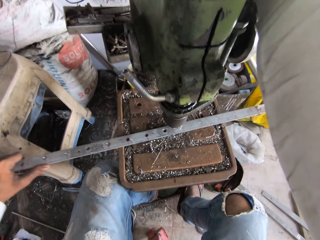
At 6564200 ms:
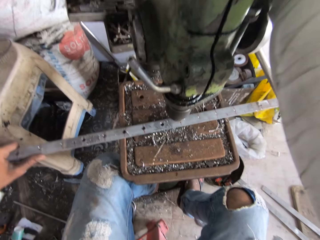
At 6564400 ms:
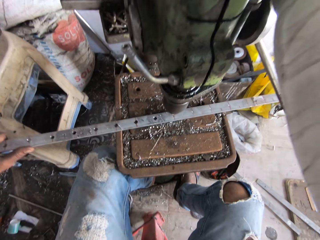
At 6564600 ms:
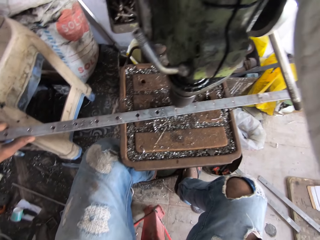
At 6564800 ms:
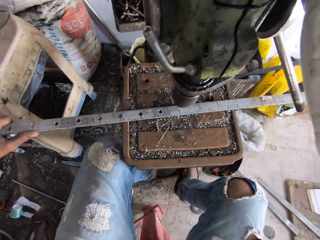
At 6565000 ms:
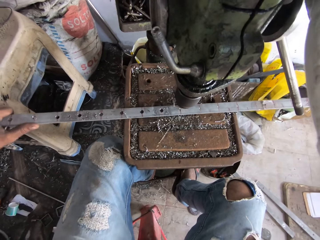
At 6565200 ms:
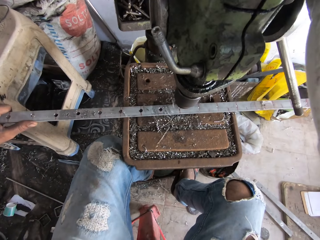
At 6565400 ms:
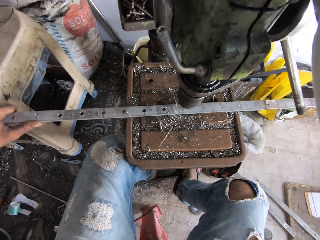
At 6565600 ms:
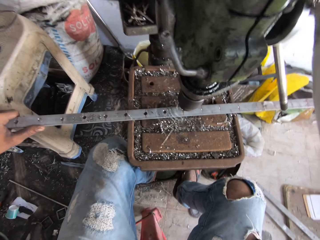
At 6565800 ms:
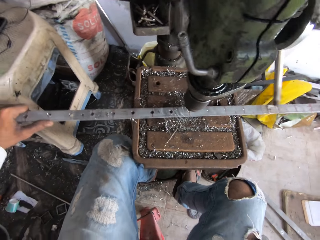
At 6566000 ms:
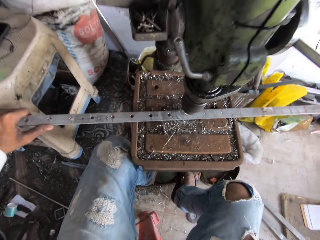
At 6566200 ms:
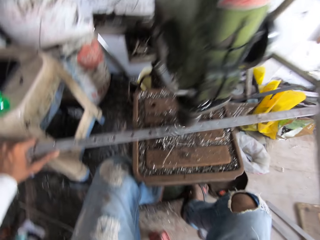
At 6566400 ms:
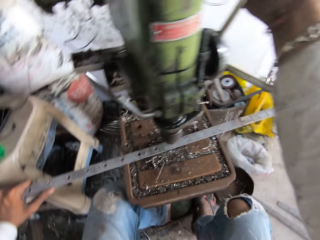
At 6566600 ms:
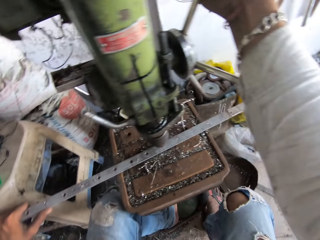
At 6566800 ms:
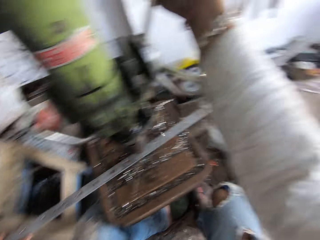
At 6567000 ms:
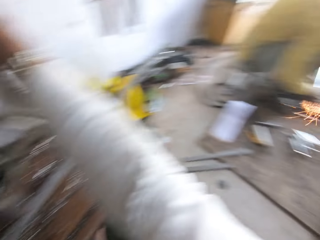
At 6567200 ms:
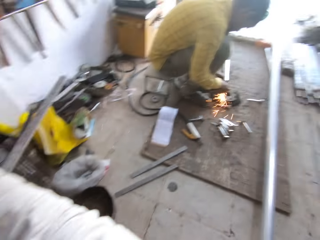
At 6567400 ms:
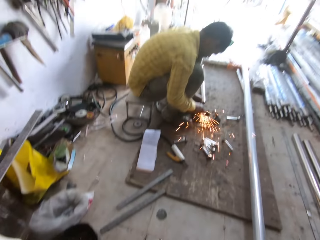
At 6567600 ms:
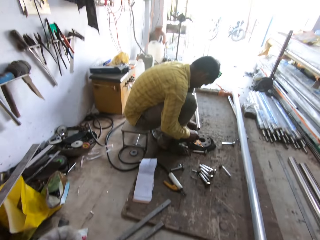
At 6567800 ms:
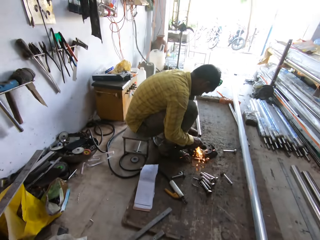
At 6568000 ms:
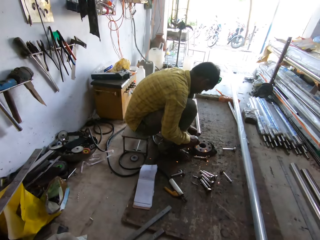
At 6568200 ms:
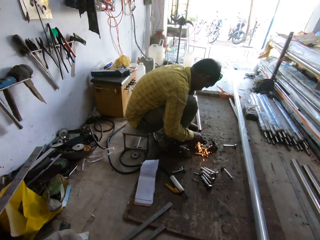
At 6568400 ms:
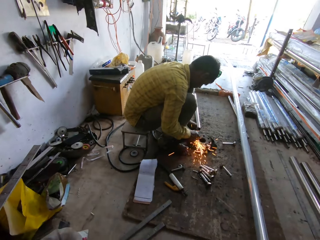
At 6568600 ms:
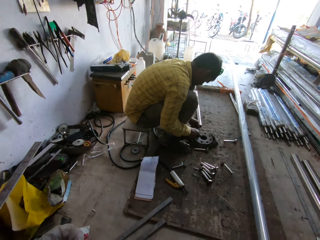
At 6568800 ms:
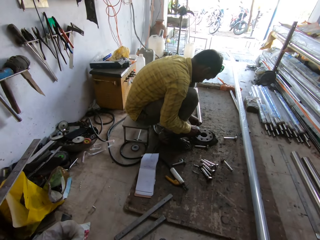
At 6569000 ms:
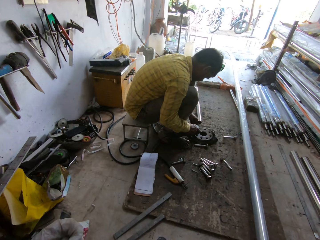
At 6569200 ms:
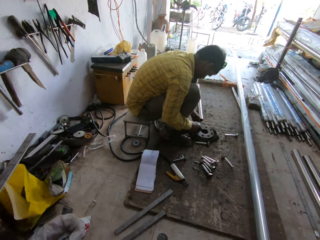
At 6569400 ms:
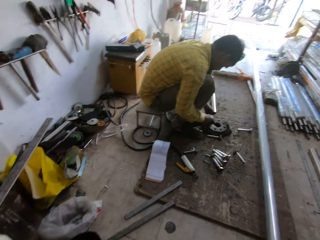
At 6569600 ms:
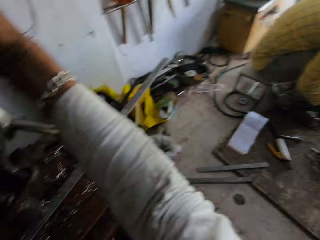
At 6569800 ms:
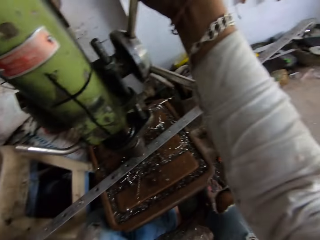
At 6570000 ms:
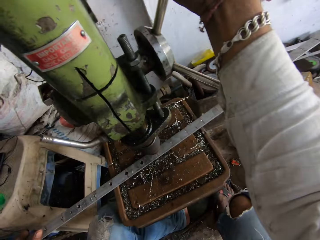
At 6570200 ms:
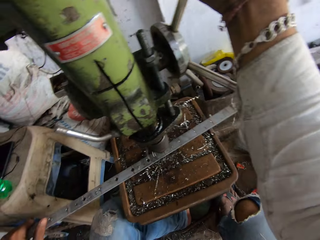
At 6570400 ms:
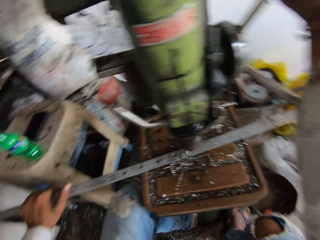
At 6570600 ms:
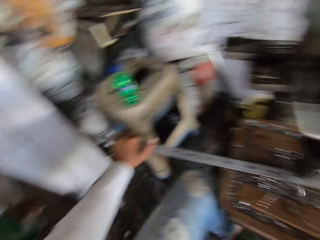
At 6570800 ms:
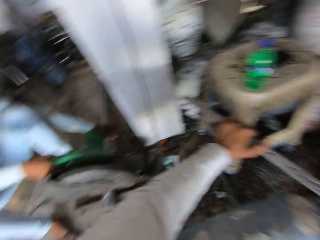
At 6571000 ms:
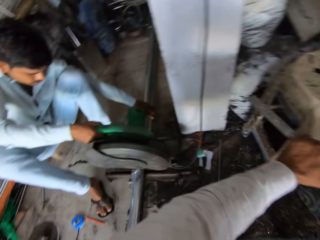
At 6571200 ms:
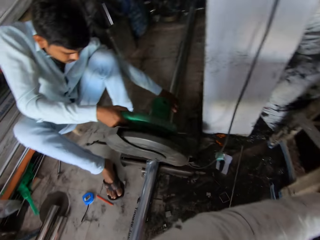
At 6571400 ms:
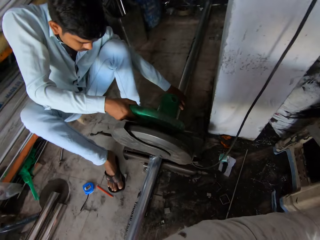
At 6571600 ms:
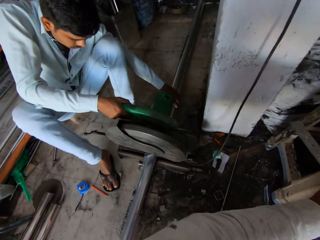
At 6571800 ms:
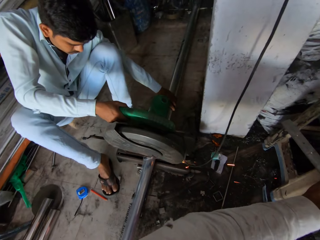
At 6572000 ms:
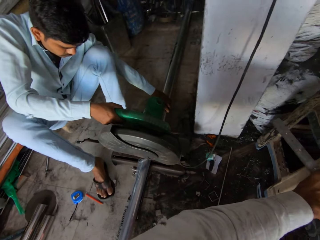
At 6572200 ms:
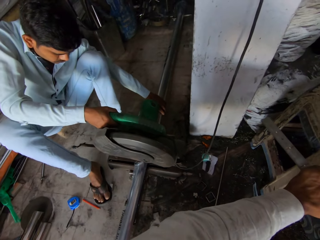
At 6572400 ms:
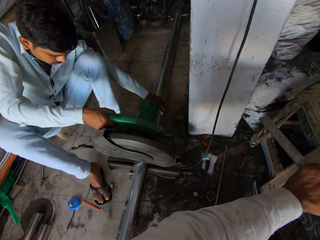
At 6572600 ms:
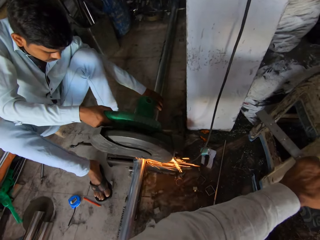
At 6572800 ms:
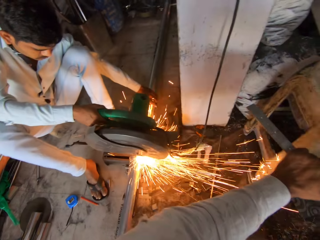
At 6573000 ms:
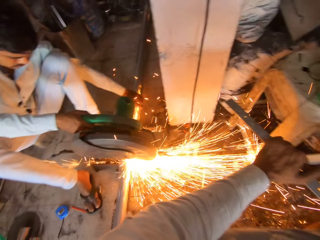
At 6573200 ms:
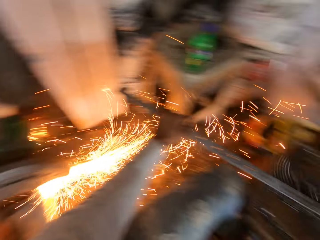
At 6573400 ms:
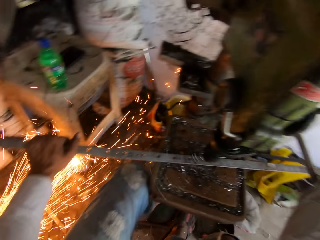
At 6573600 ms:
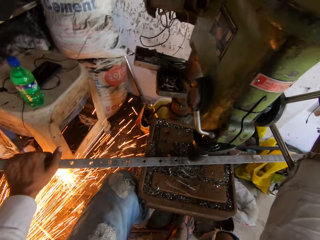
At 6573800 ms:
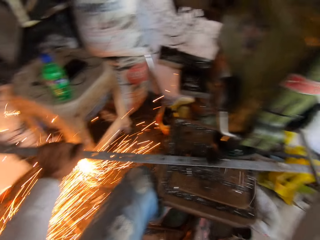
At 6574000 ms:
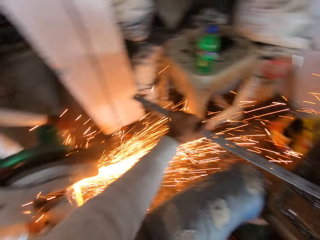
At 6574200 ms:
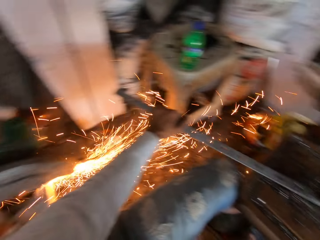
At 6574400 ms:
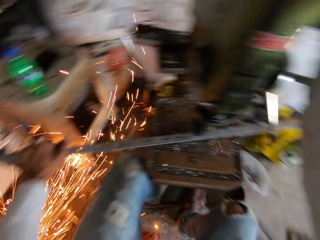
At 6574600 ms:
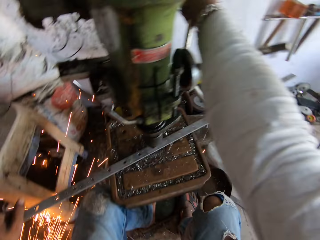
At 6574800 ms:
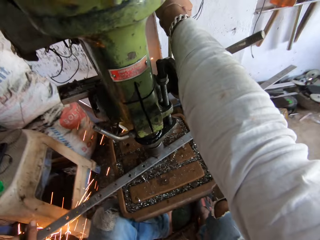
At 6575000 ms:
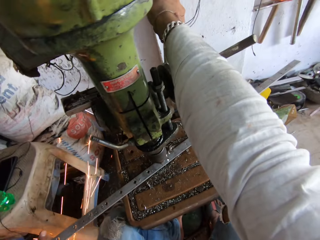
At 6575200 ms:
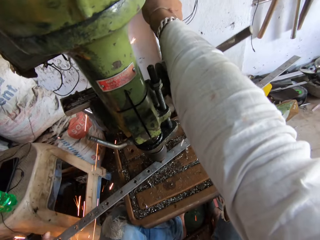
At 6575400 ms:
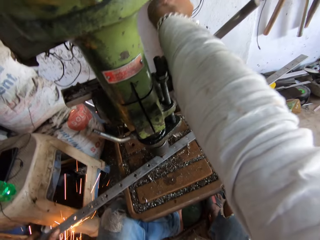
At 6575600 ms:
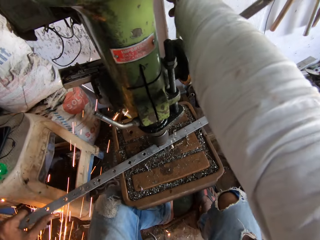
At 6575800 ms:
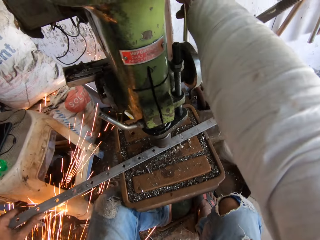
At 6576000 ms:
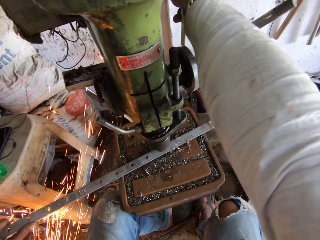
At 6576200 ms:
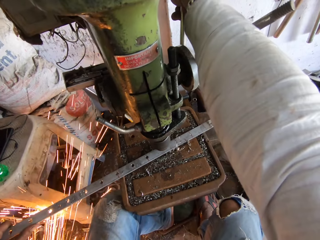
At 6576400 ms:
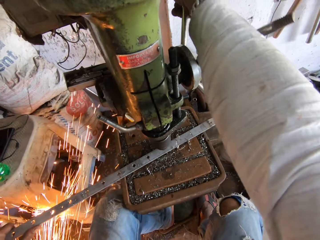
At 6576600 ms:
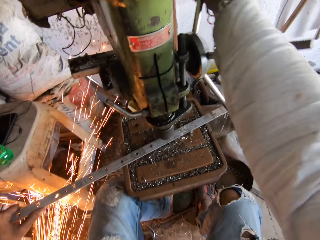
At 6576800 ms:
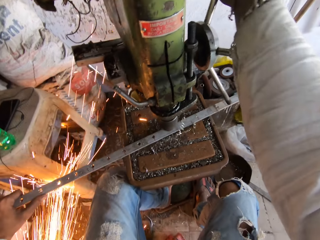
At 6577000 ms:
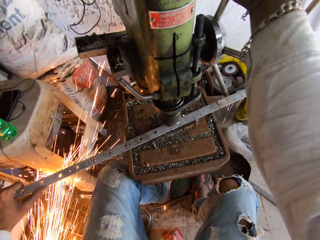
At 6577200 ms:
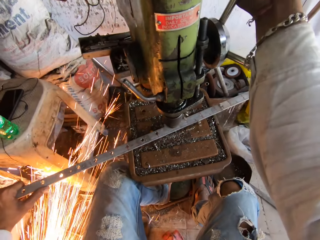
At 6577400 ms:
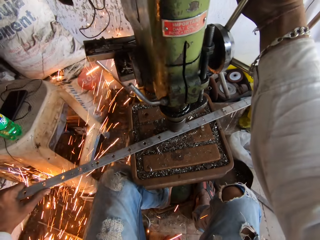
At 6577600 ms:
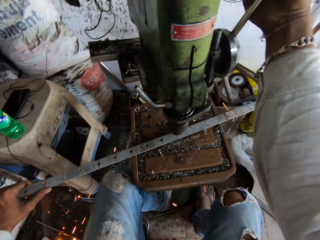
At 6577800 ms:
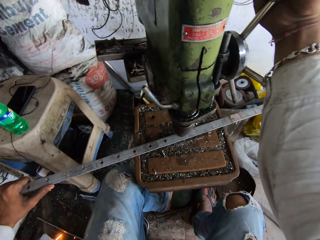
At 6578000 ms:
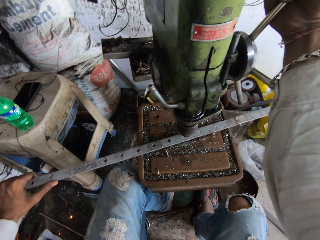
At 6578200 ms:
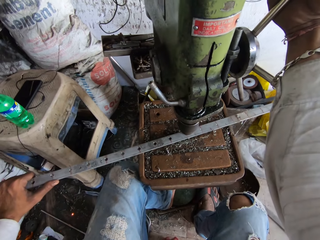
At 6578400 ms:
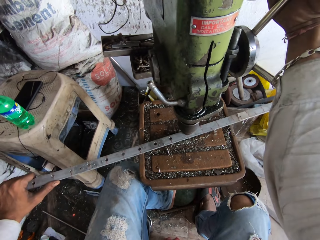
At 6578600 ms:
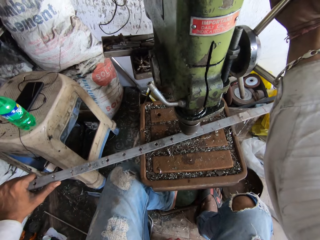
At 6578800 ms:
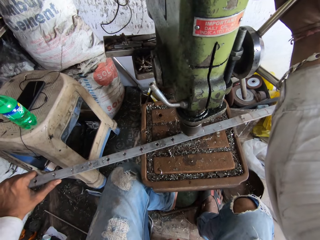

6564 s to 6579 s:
The camera wearer rotates the handle of the sheet metal punching machine, moves the metal sheet, adjusts the drilling machine, rotates the handle of the sheet metal punching machine, and drills a hole in the metal with the sheet metal punching machine. They look around. They look at a man. They drill a hole in the metal and adjust the drilling machine. They look around. They look at another man. They drill a hole in the metal and adjust the drilling machine. They rotate the handle of the sheet metal punching machine, move the metal sheet, and rotate the handle of the sheet metal punching machine.

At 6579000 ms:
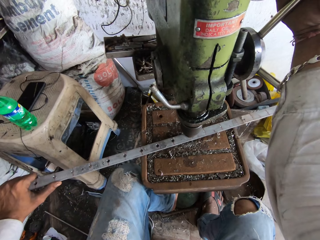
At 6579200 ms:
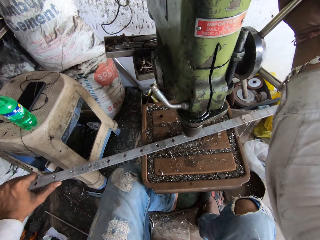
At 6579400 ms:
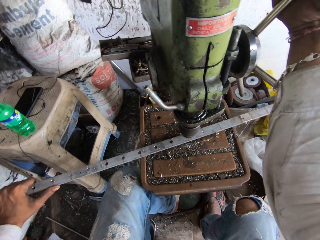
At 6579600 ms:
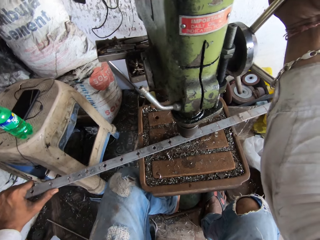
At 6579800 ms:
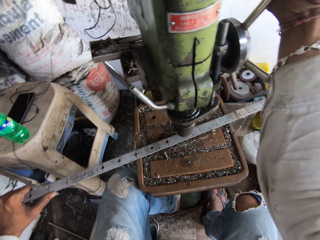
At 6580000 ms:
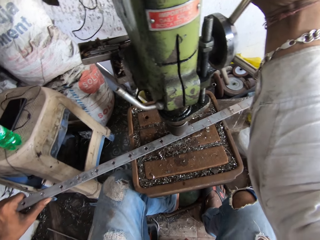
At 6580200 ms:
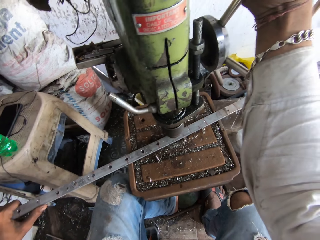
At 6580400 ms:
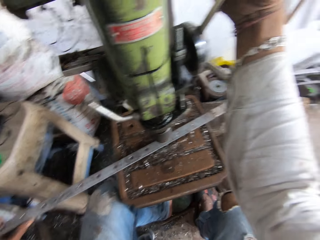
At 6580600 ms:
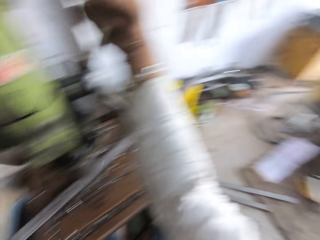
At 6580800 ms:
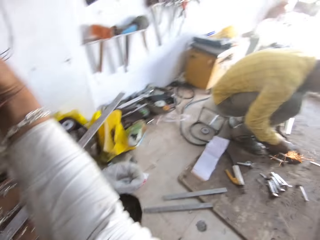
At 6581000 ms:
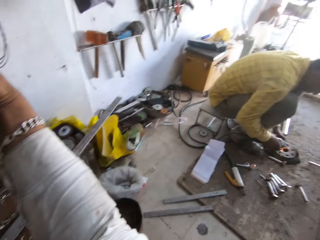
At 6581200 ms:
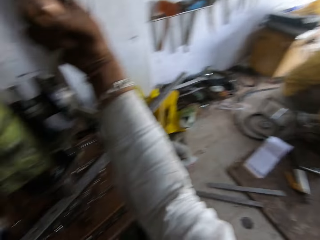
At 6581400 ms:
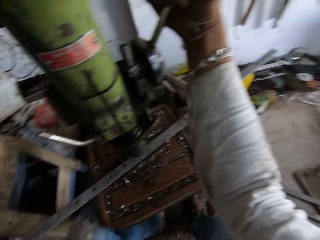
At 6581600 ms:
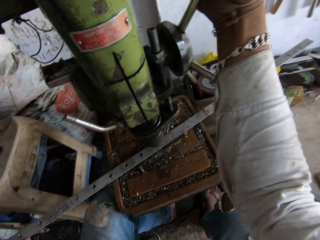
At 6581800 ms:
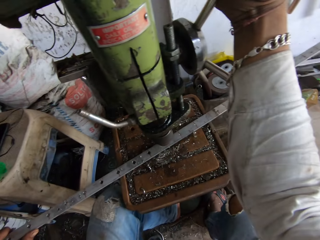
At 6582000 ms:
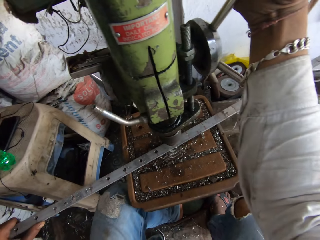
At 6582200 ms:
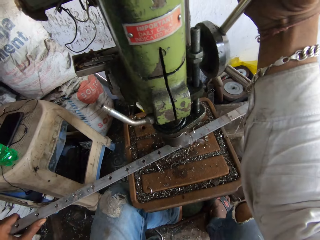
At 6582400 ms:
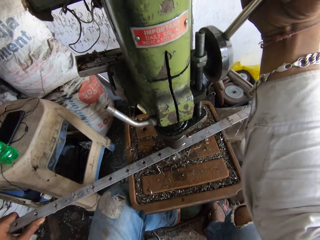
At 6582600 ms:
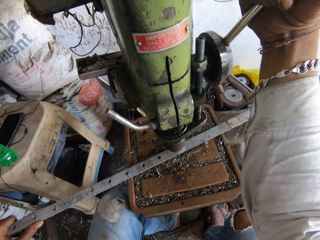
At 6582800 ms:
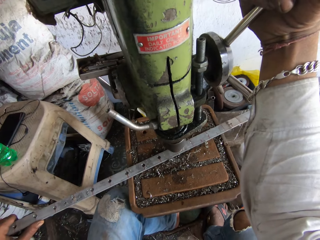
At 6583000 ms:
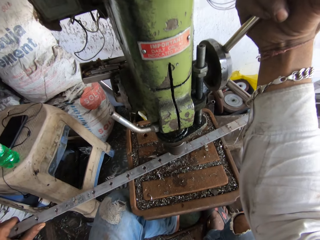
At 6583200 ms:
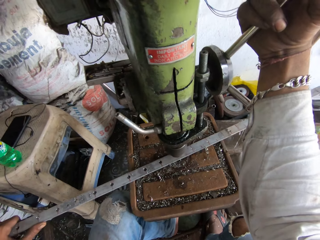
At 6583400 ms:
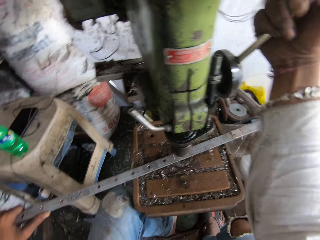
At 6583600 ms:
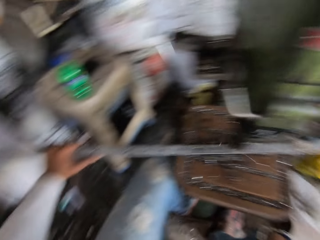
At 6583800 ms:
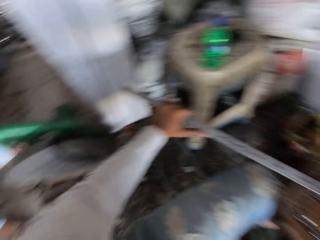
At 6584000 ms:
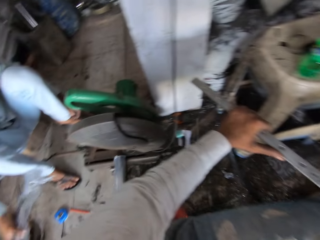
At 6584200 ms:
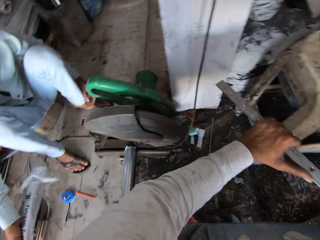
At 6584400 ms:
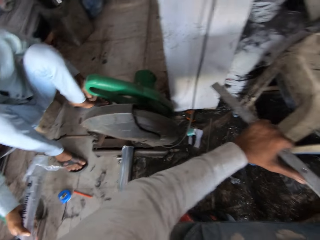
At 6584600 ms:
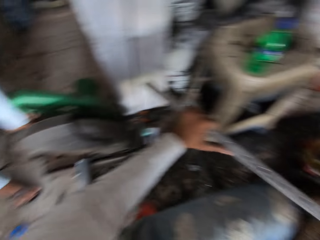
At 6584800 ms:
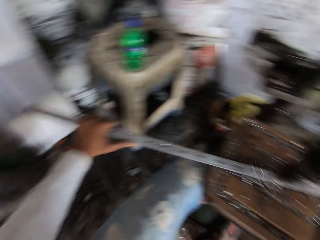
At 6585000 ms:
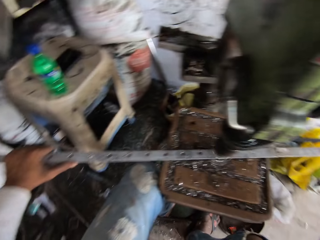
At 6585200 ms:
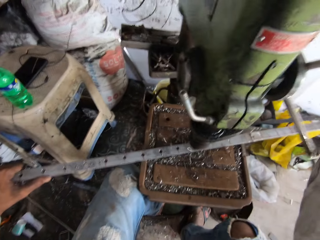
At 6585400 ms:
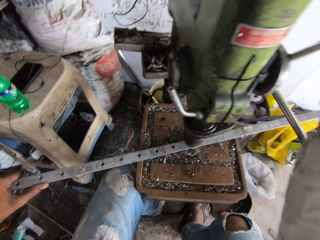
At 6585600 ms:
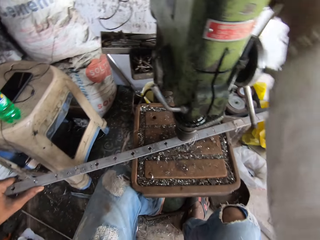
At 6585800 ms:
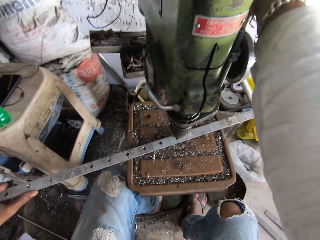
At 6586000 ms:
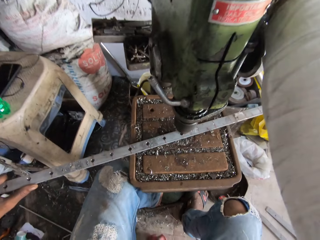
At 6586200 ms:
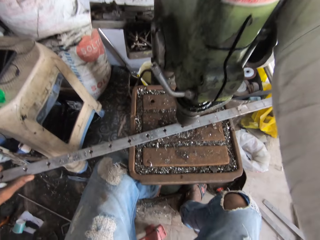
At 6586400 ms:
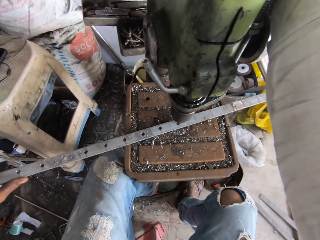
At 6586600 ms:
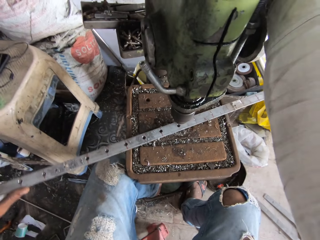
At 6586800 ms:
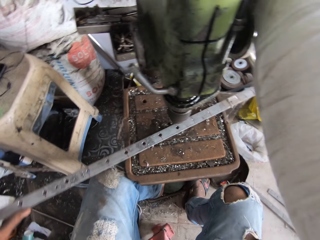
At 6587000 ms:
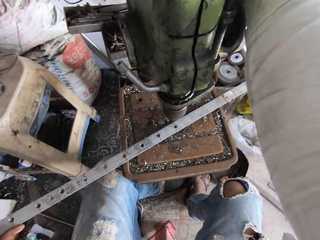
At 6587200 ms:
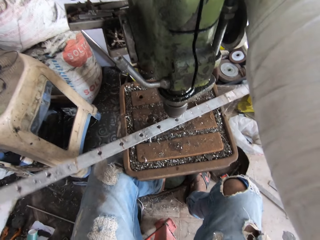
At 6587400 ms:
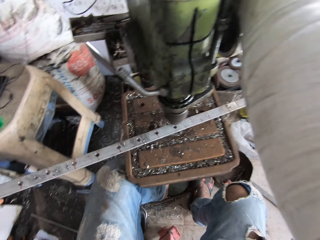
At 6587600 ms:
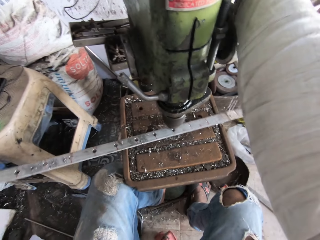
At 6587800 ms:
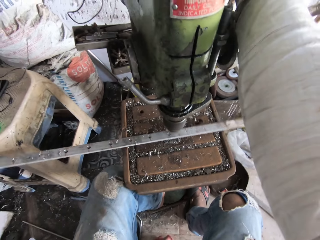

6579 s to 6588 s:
The camera wearer drills a hole in a metal with a sheet metal punching machine. They look around the room. They drill a hole in the metal and adjust the drilling machine. They look around. They adjust the drilling machine, rotate the handle of the sheet metal punching machine, and drill a hole in the metal with the sheet metal punching machine.
